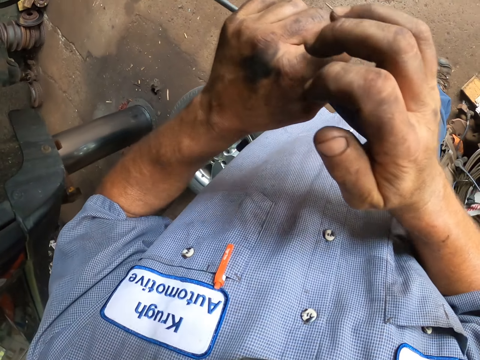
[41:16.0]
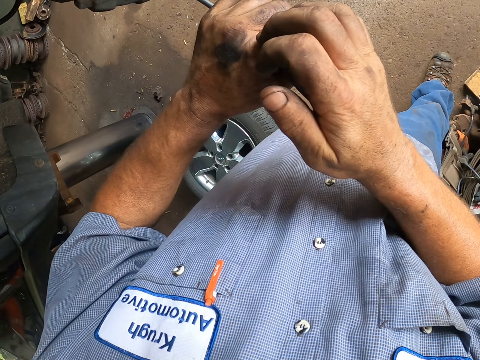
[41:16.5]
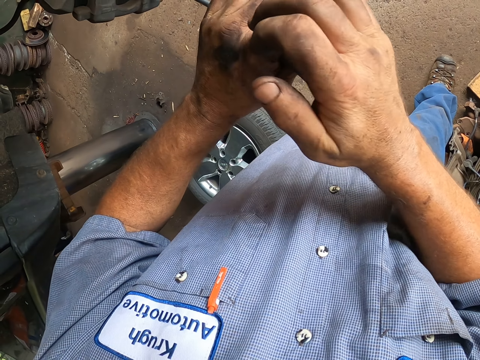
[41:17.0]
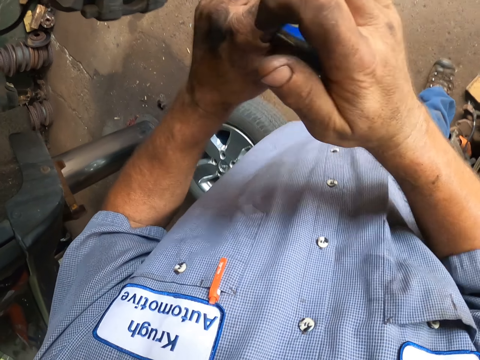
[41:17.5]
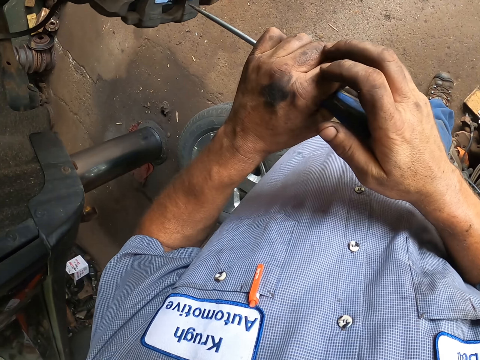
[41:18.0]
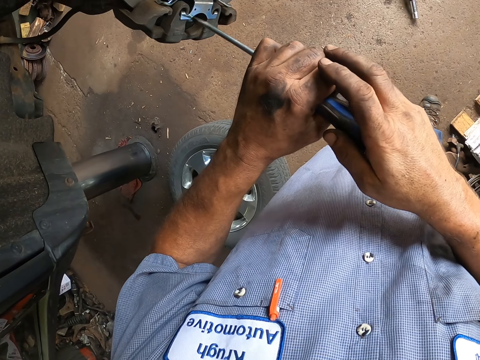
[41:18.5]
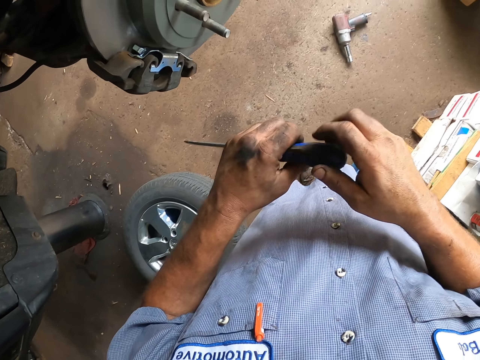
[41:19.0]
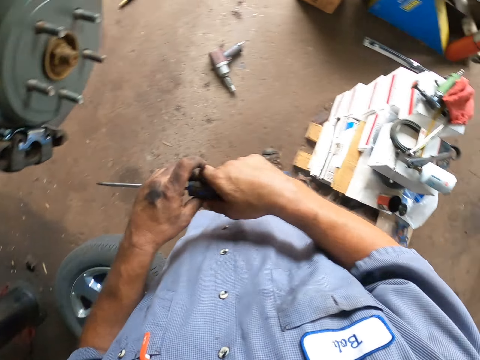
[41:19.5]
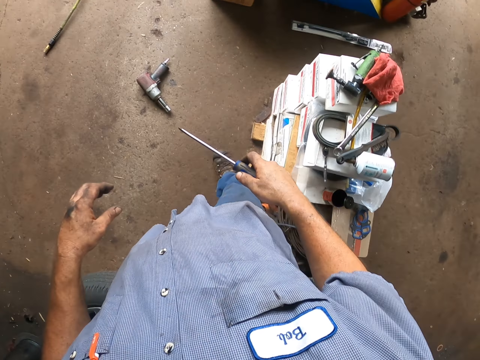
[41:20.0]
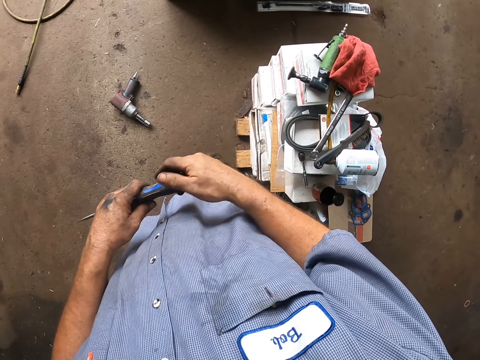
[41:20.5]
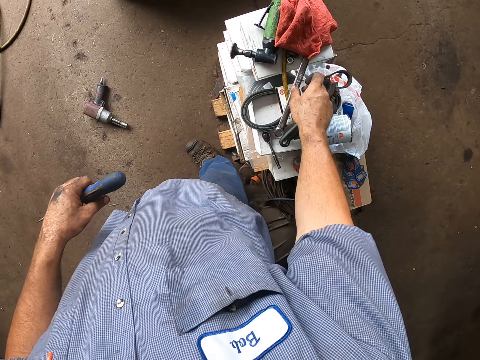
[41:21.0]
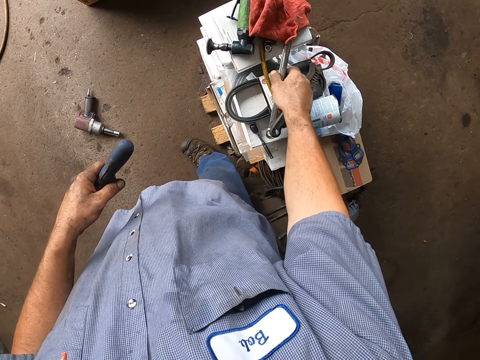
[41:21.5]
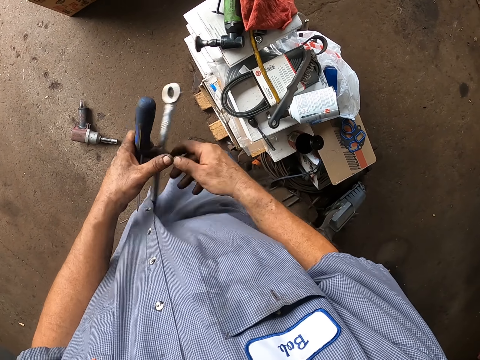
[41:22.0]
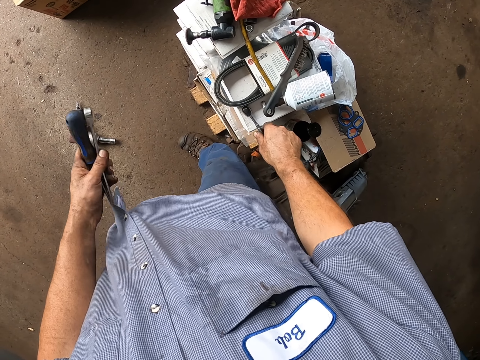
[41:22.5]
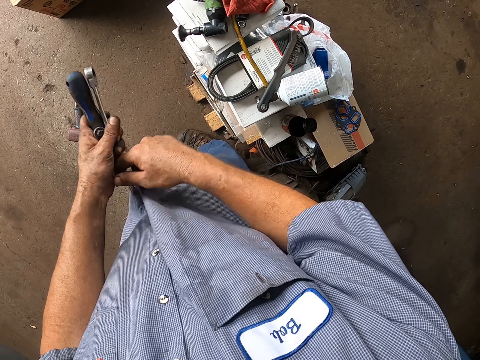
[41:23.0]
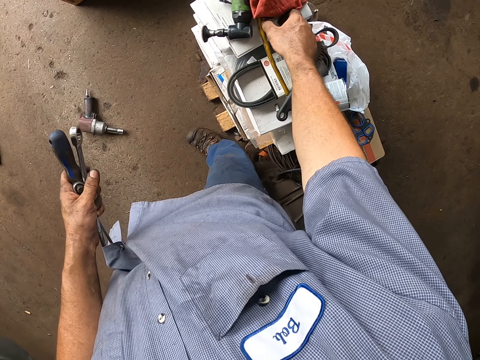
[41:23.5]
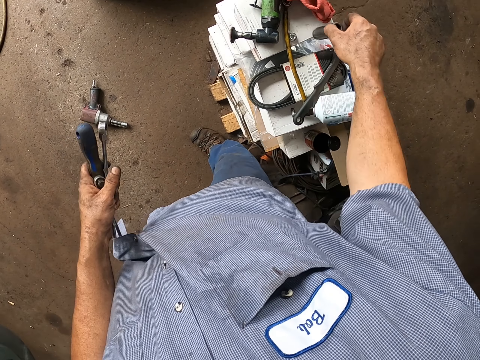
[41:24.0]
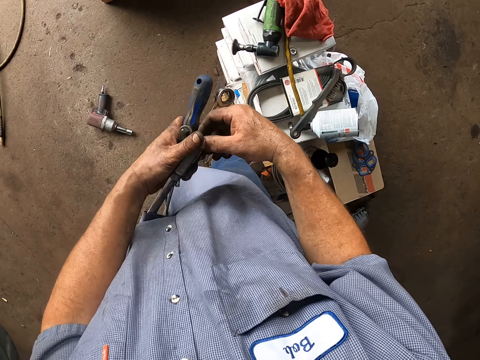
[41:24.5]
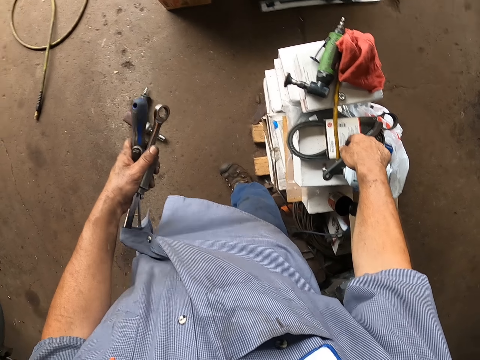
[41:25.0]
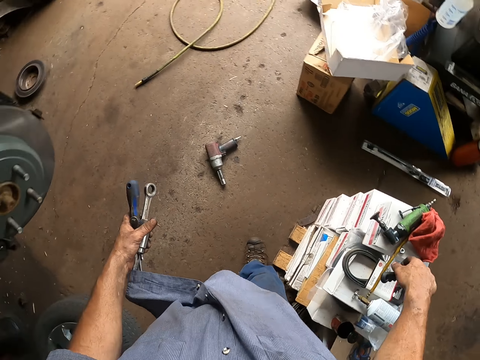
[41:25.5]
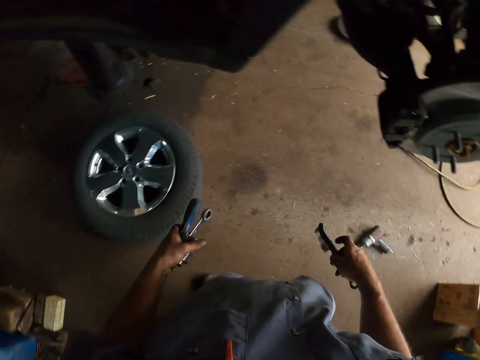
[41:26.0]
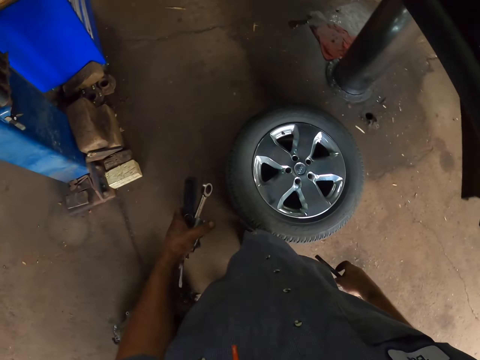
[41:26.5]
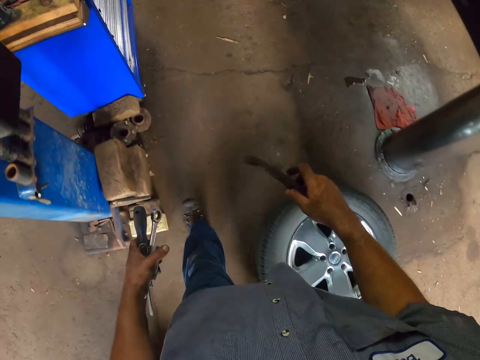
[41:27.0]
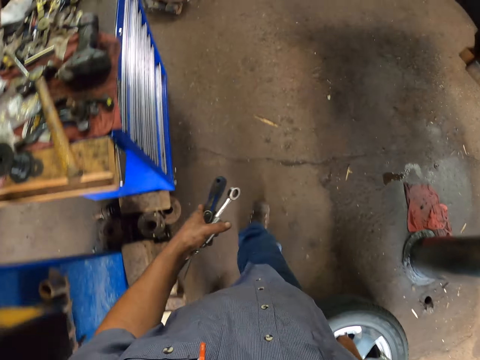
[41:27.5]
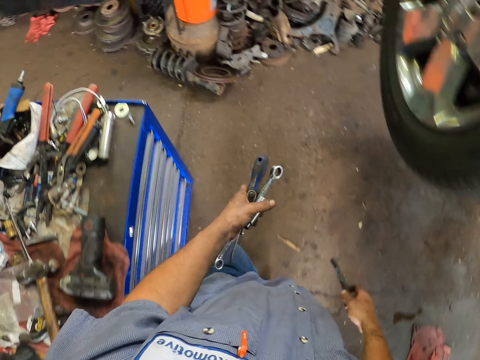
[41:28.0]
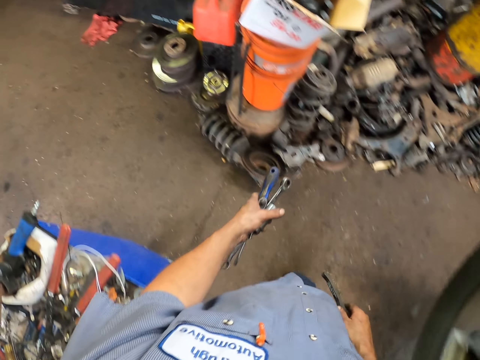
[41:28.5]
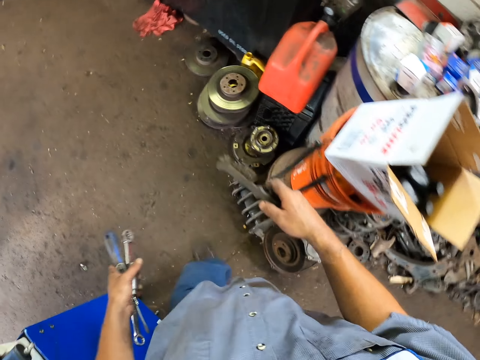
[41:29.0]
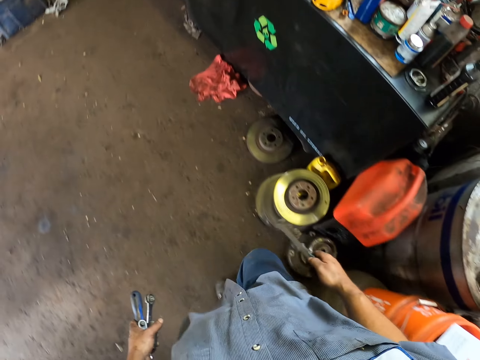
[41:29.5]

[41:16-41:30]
The camera wearer presses the screwdriver with the hand. They remove the screwdriver from the wheel hub. They stare at the car brake. They hold the screwdriver. They pick the spanner. They hold the spanner. They pick the spanner. They hold the spanner. They pick the spanner. They hold the spanner. They walk to the drawer.

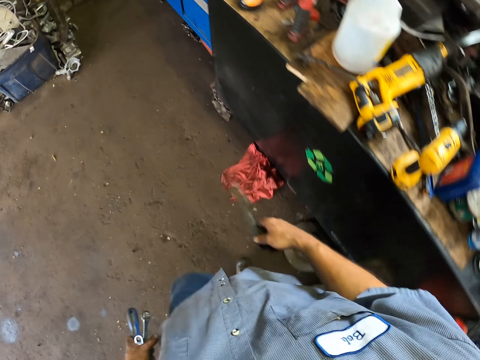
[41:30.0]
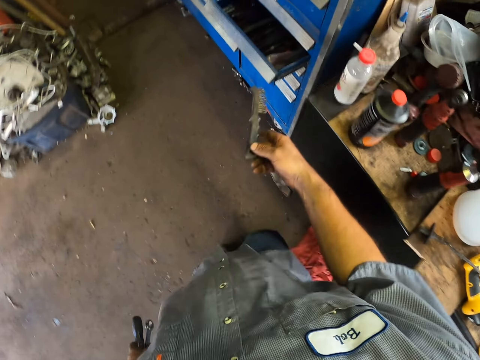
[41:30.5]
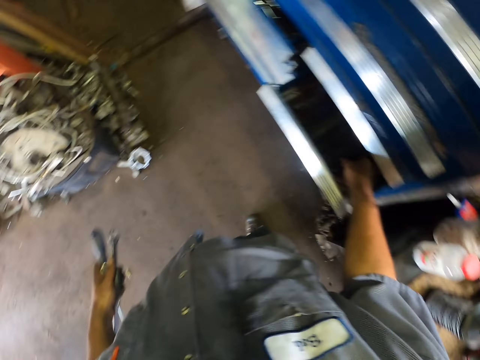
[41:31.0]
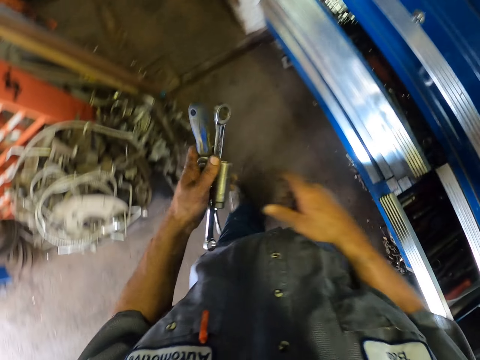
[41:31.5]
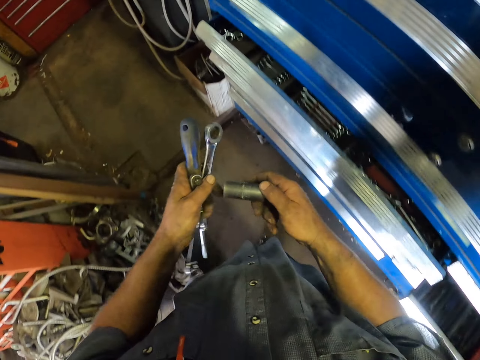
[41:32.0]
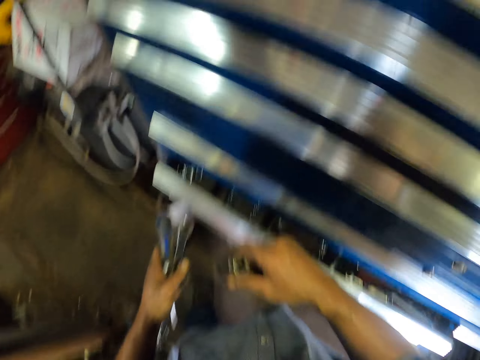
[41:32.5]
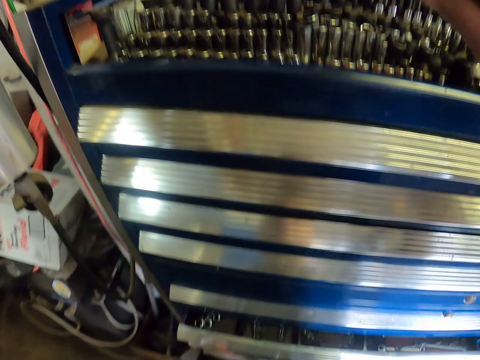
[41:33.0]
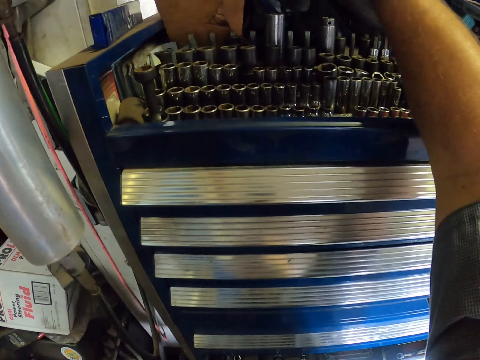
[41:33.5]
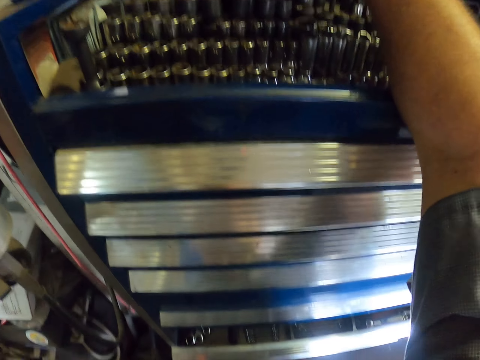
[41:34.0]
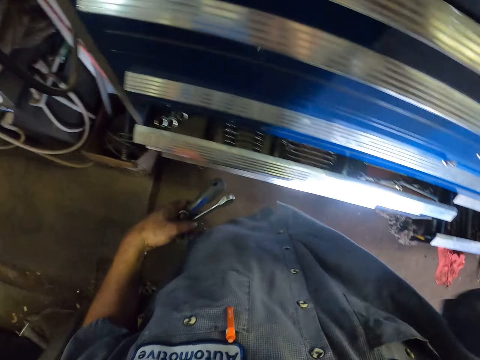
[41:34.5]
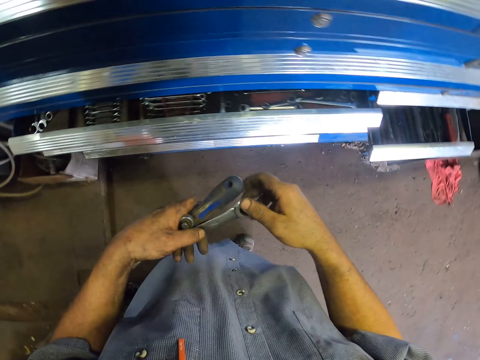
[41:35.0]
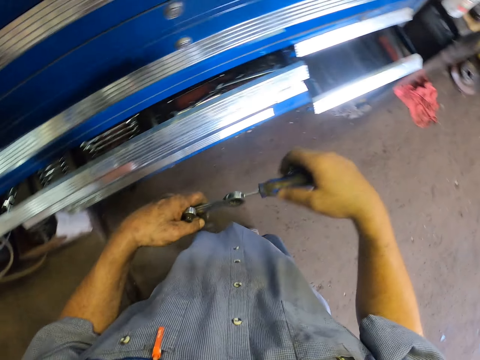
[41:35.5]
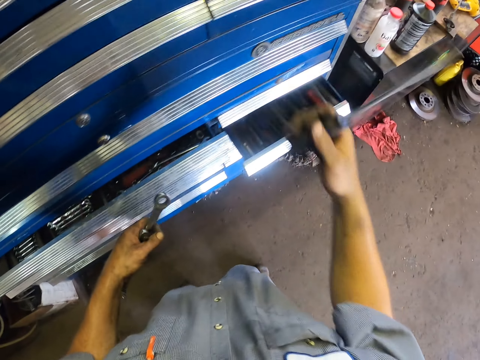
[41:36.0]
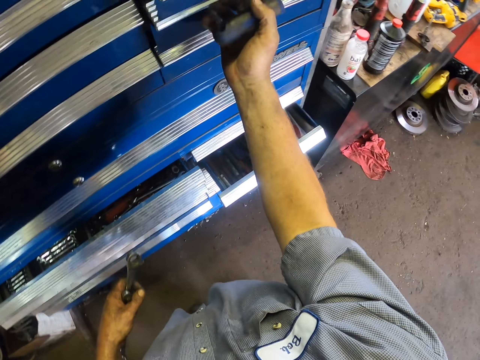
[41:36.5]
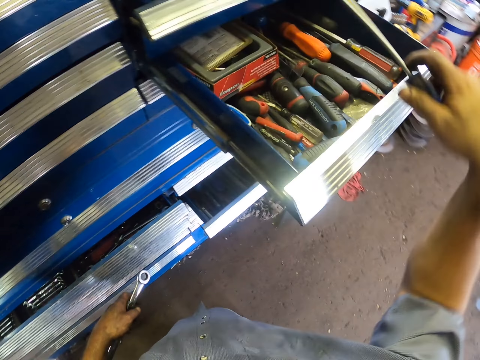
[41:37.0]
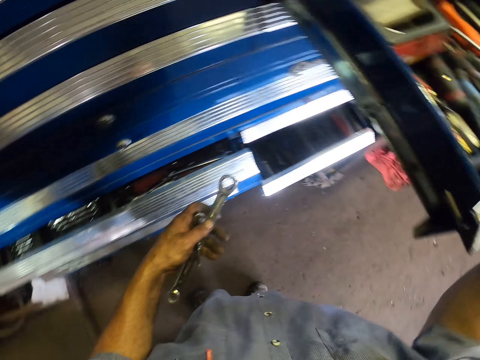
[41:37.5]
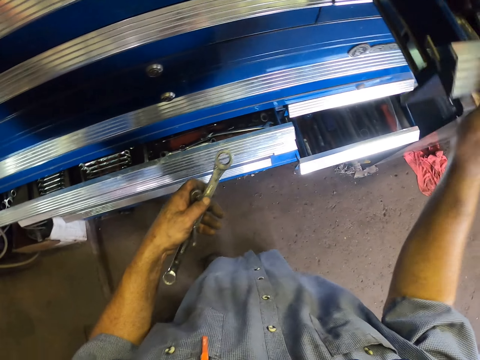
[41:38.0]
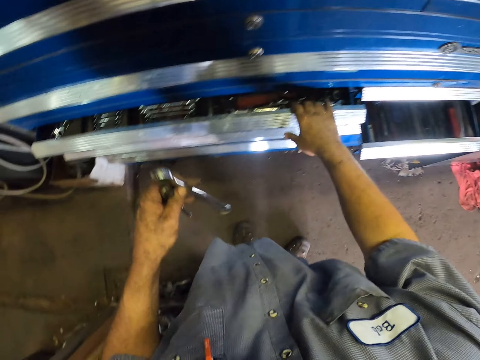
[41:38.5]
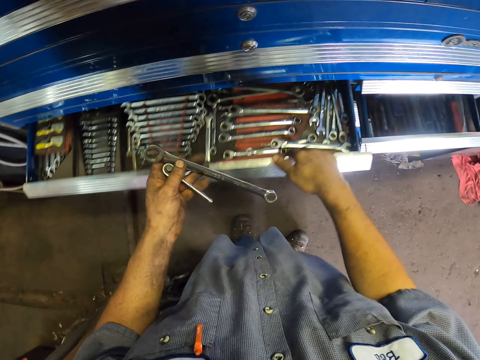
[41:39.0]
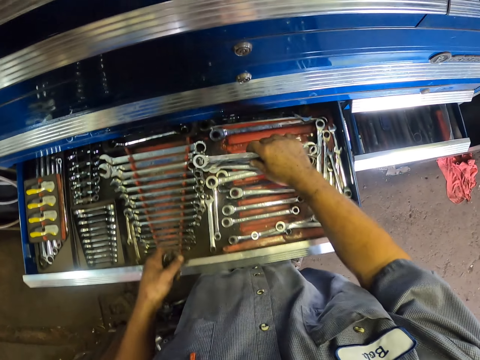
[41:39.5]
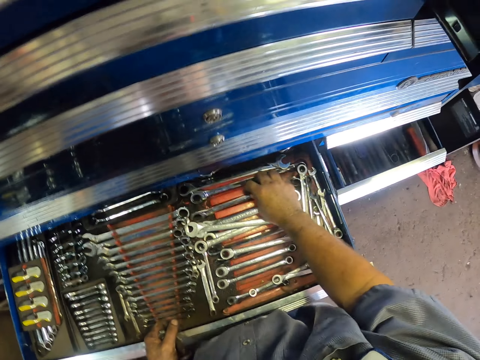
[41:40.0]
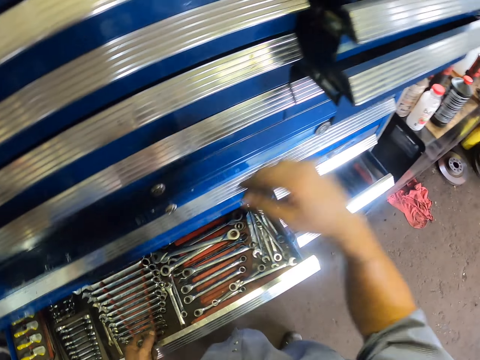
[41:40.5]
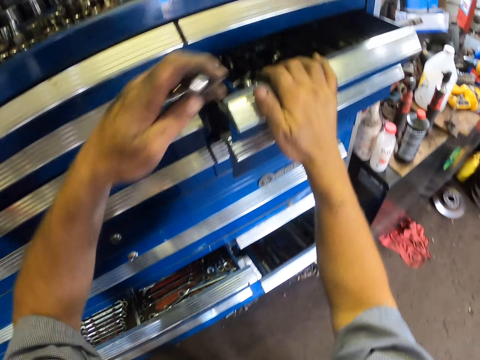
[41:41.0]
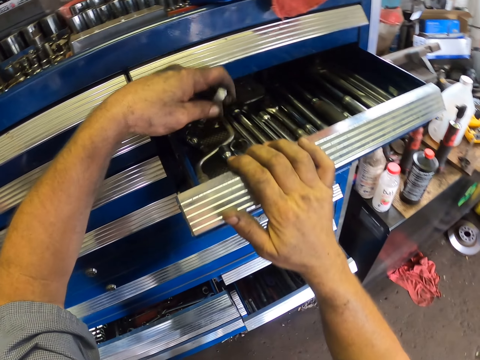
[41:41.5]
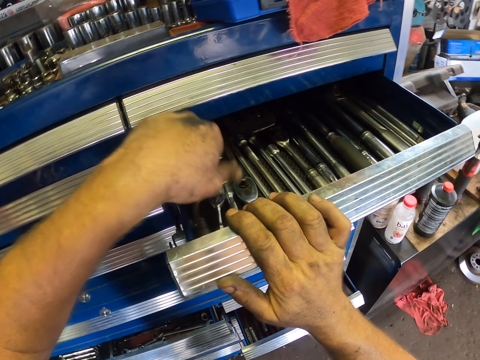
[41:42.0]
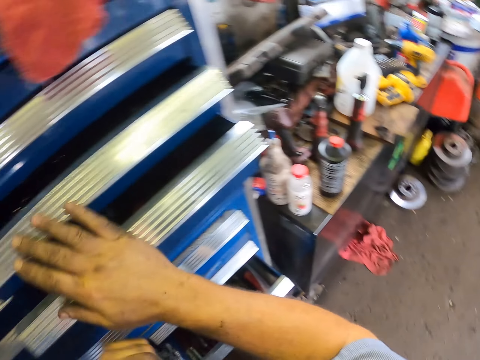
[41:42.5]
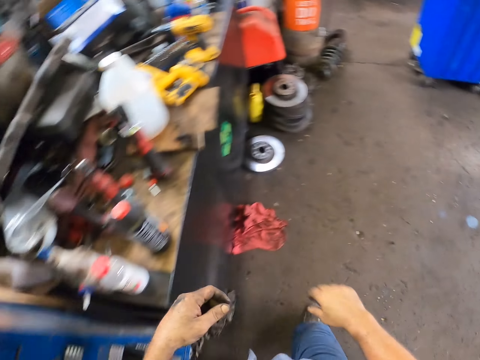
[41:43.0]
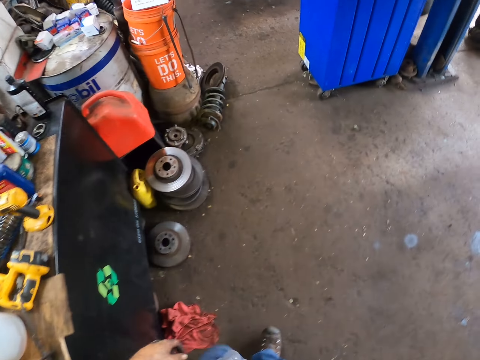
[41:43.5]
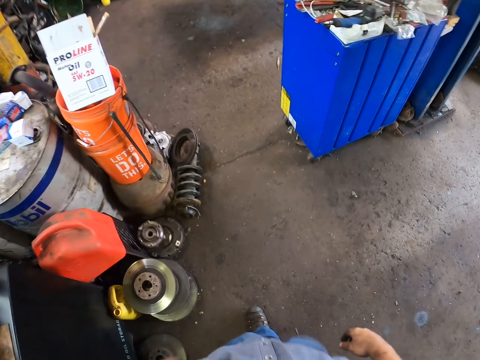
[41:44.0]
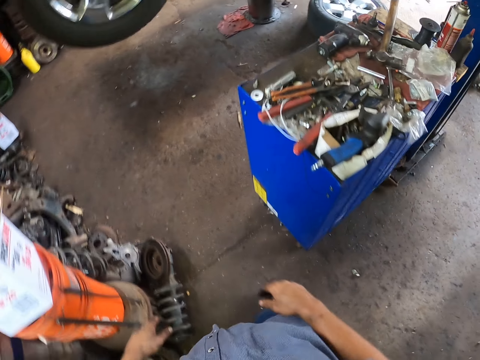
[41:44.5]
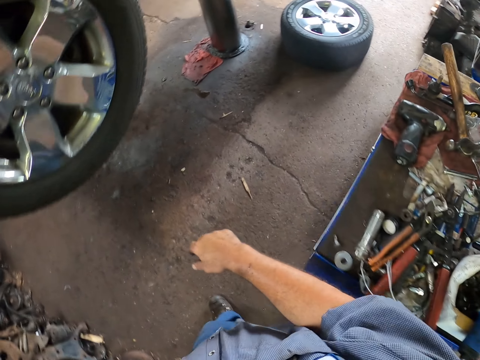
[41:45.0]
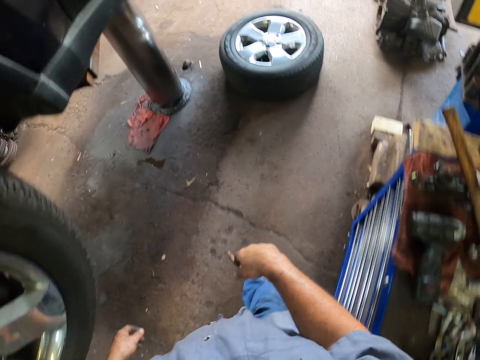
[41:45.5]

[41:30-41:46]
The camera wearer puts the spanner in the drawer. They stare at the spanner. They hold the bolt. They place the spanner or bolt on the cabinet. They pick the screwdriver. They open the drawer. They put the screwdriver in the drawer. They close the drawer. They open the drawer. They put the spanner in the drawer. They close the drawer. They hold the drawer. They open the drawer. They put the spanner in the drawer. They close the drawer. They walk to the wheel.
